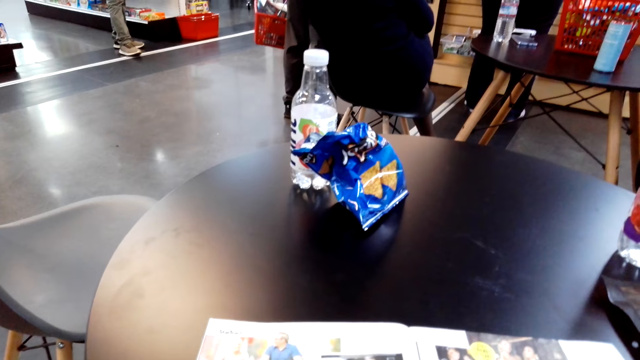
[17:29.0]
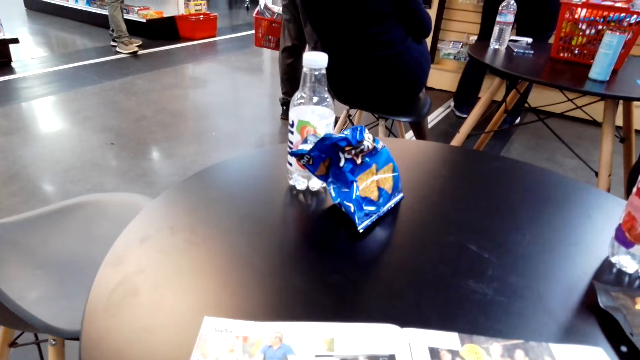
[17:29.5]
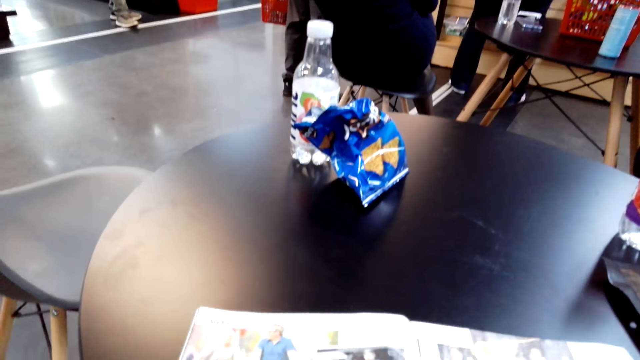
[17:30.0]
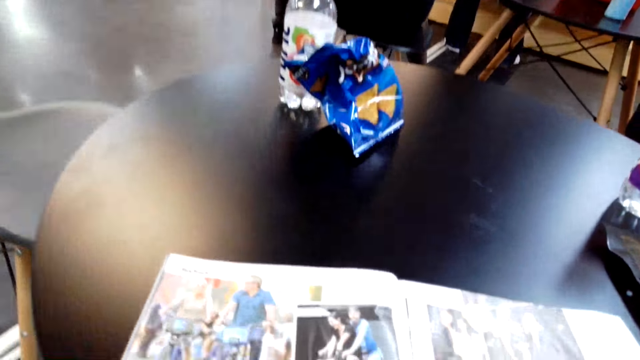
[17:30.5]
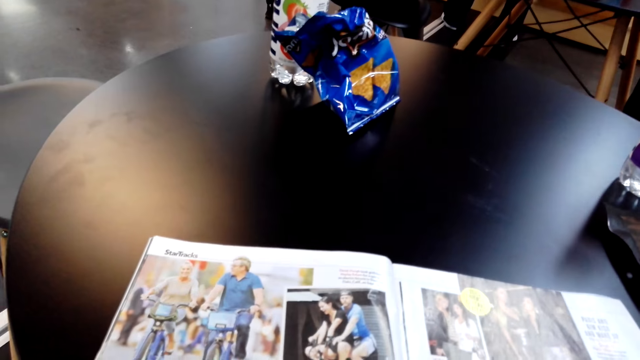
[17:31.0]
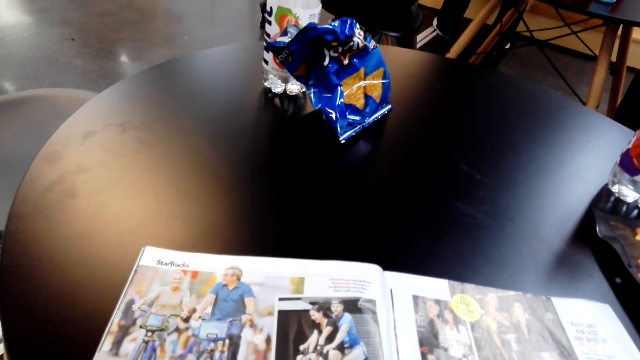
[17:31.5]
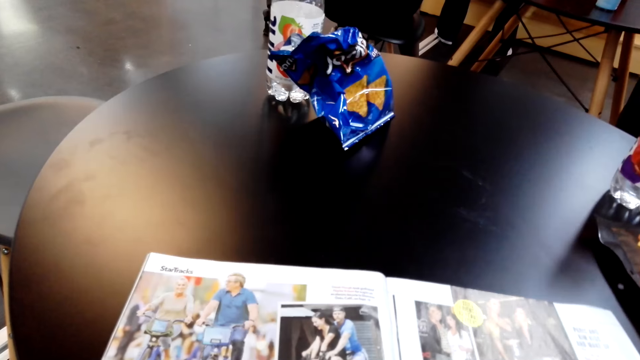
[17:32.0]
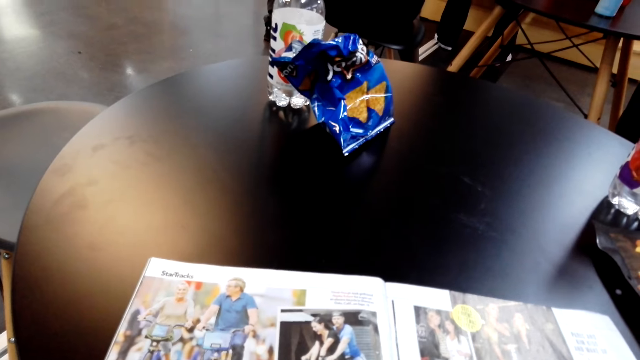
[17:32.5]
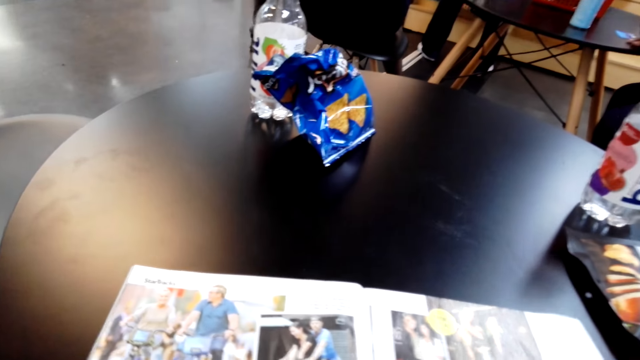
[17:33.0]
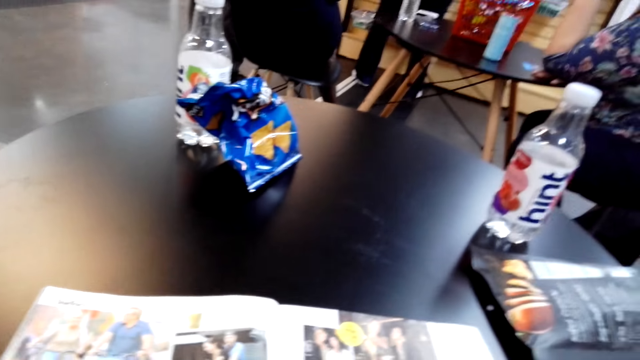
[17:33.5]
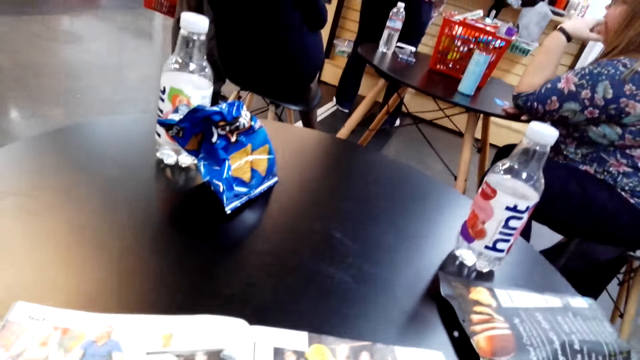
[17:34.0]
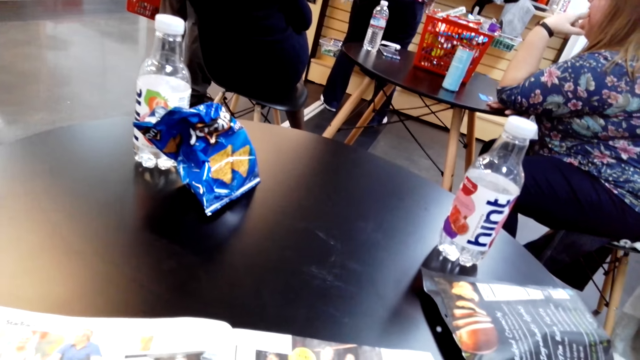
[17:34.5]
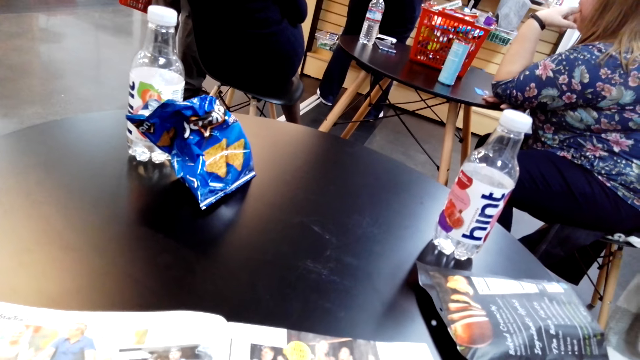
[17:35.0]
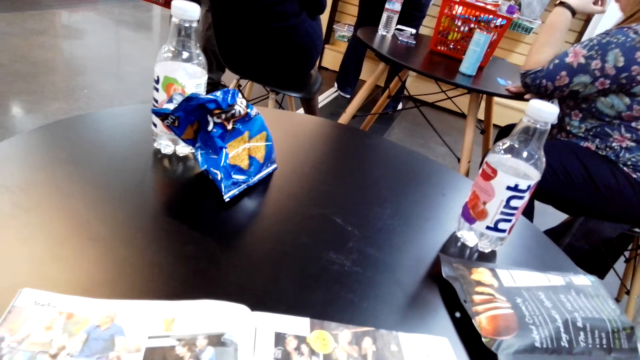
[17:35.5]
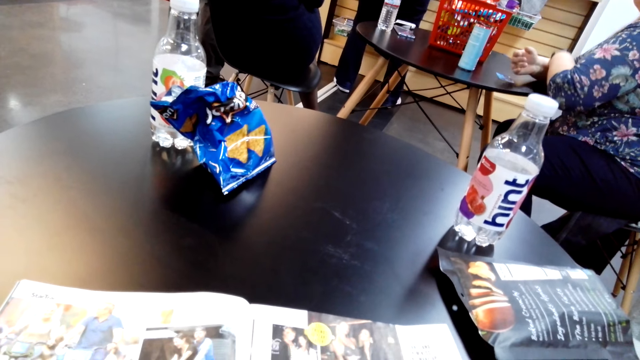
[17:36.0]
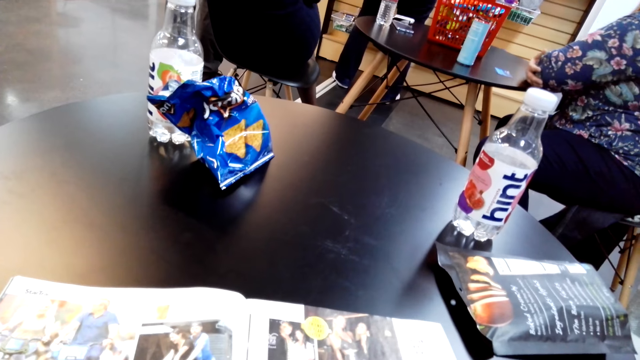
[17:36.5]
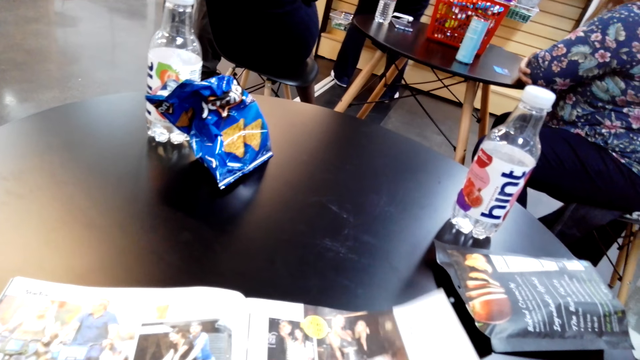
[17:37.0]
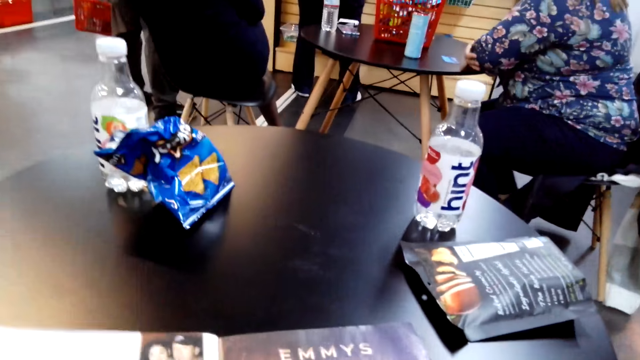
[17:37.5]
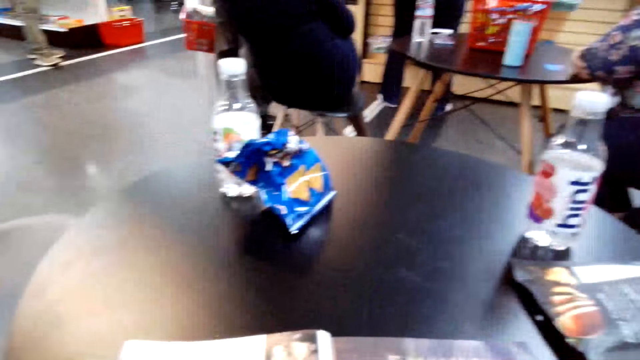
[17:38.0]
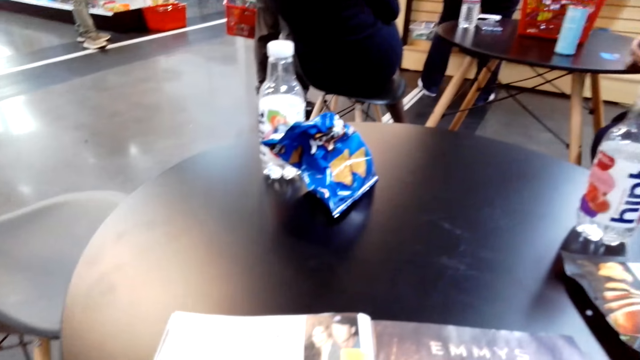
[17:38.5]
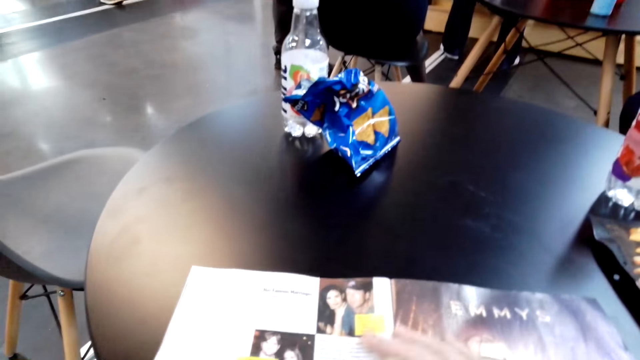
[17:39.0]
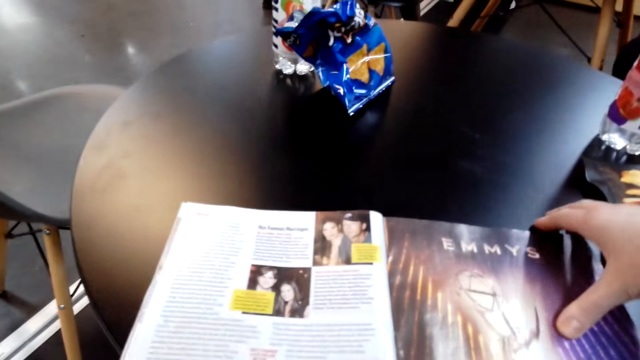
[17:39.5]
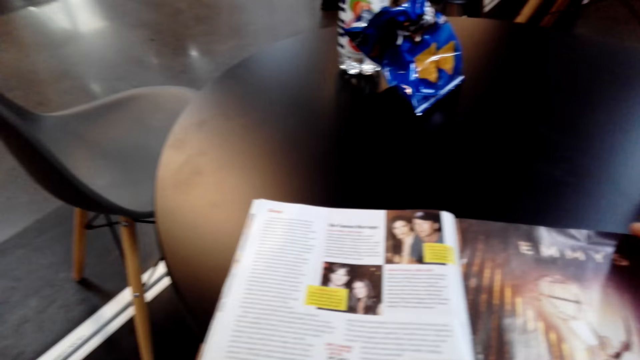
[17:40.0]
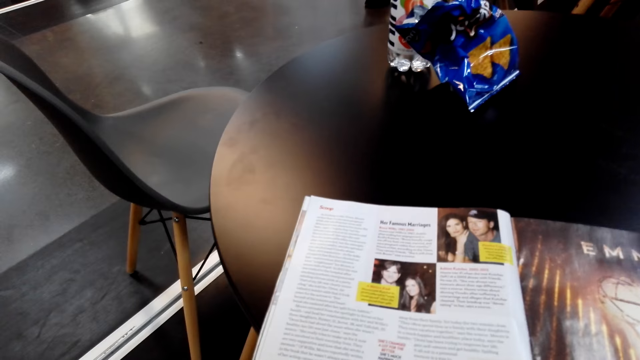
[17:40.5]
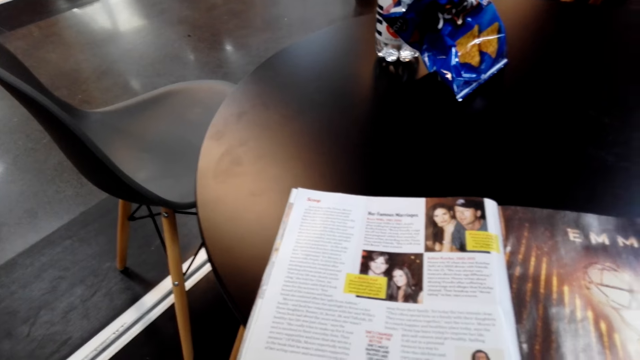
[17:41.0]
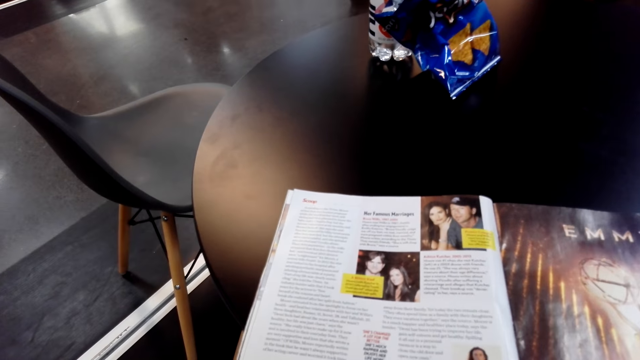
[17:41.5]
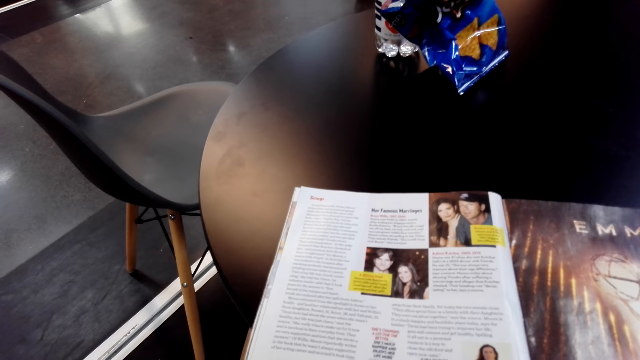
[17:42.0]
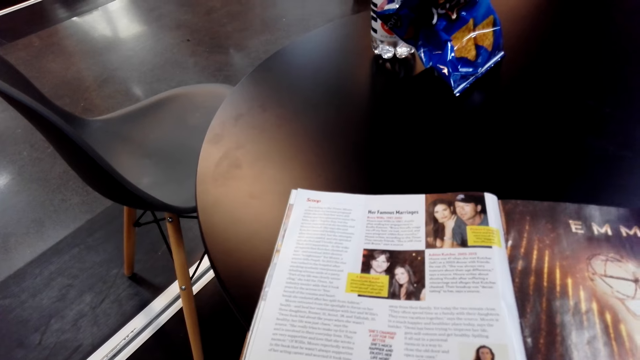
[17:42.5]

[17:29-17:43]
The camera wearer turns a paper. They read a booklet.

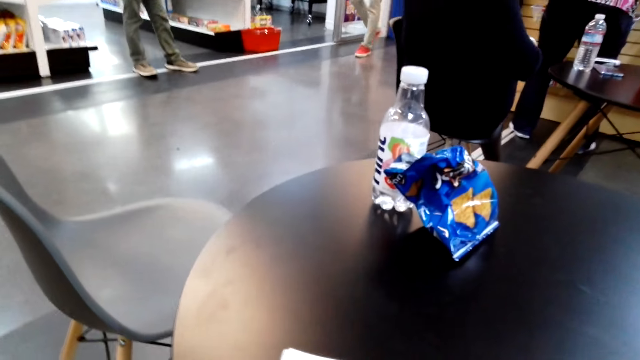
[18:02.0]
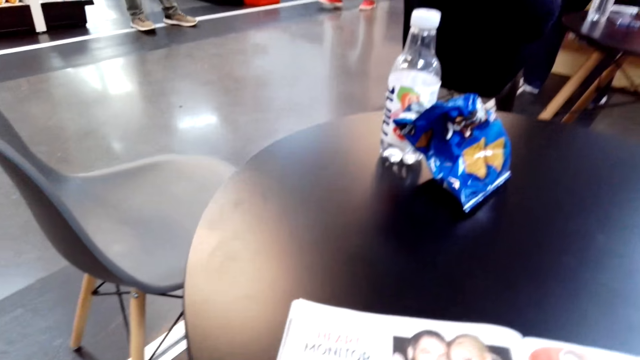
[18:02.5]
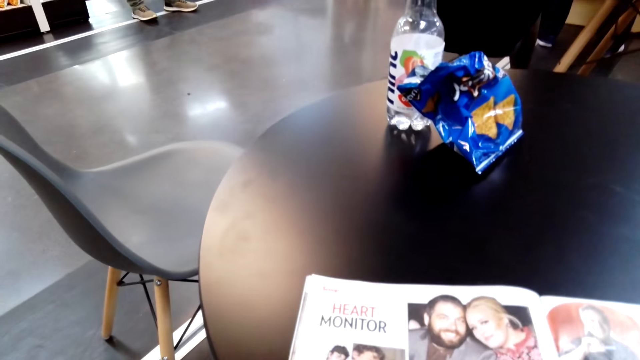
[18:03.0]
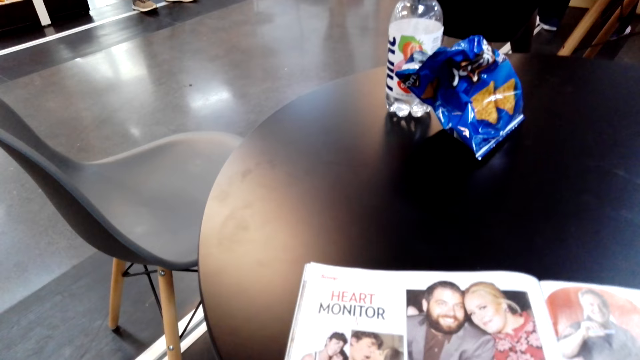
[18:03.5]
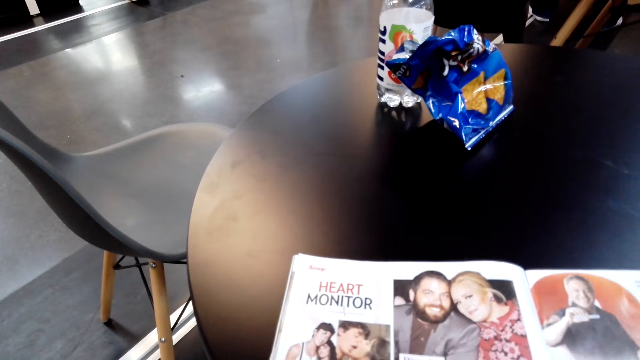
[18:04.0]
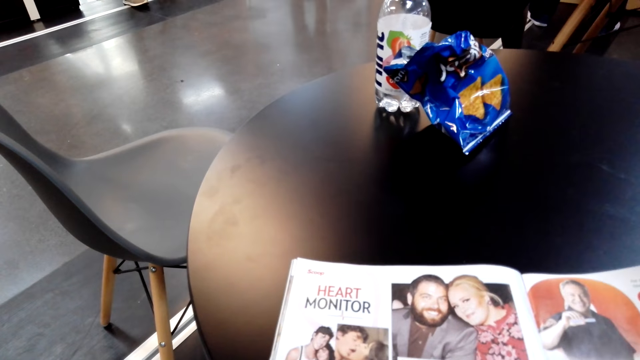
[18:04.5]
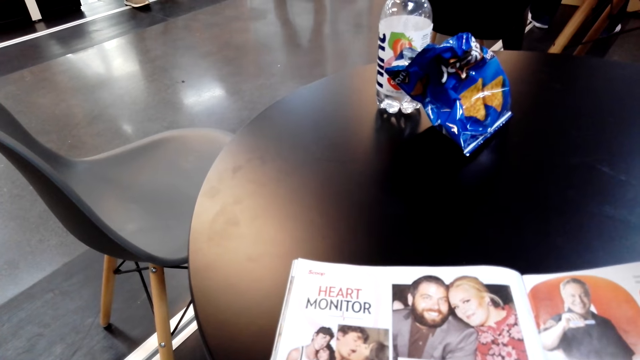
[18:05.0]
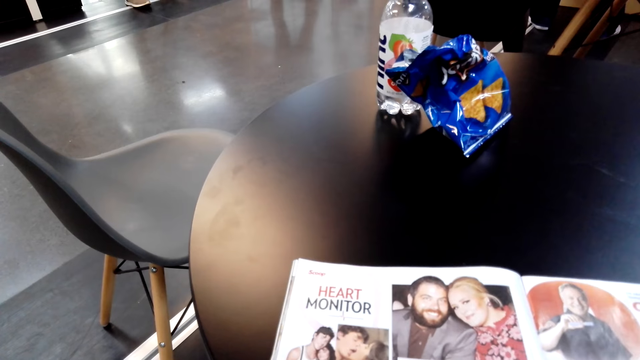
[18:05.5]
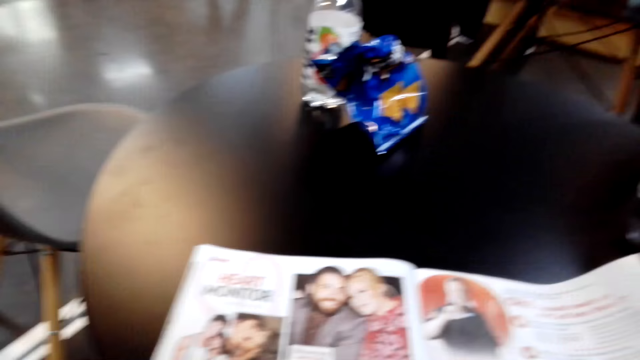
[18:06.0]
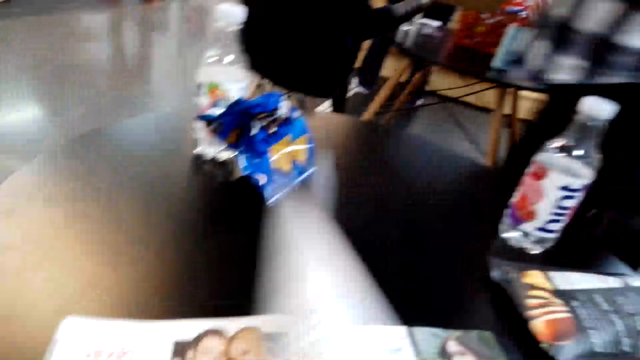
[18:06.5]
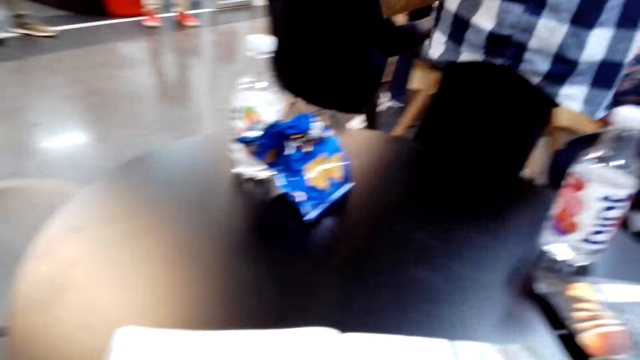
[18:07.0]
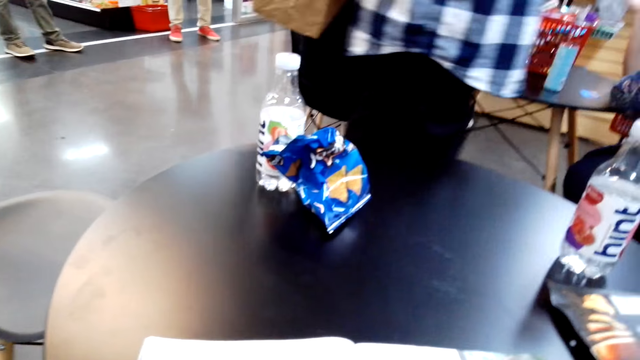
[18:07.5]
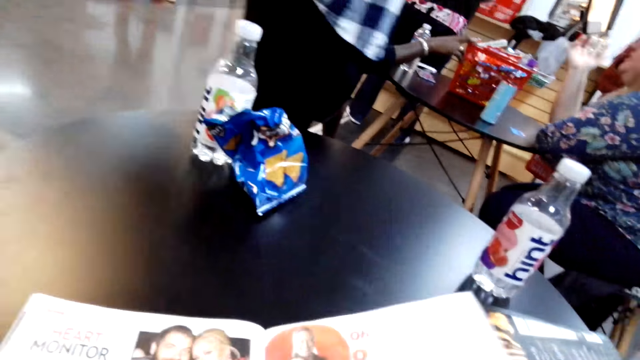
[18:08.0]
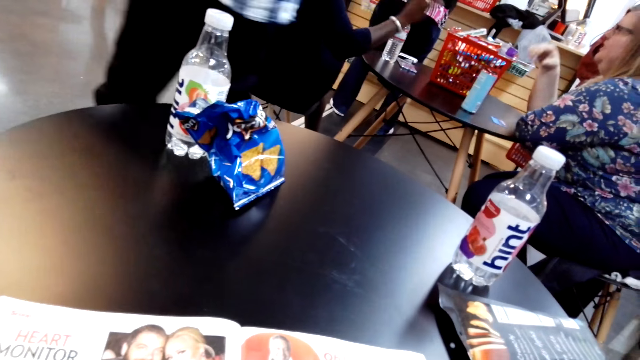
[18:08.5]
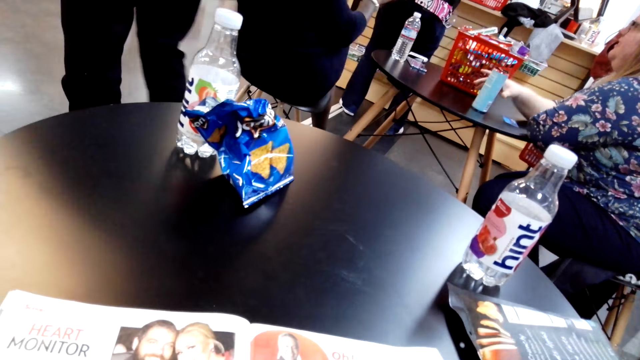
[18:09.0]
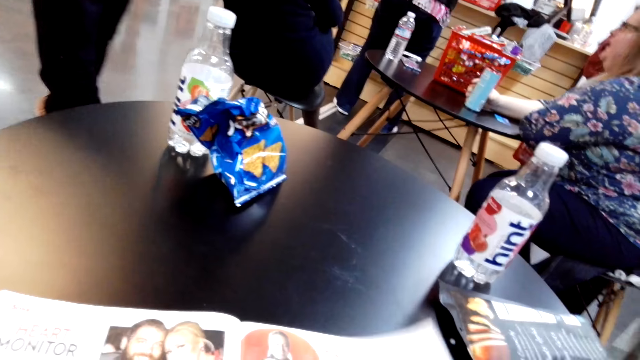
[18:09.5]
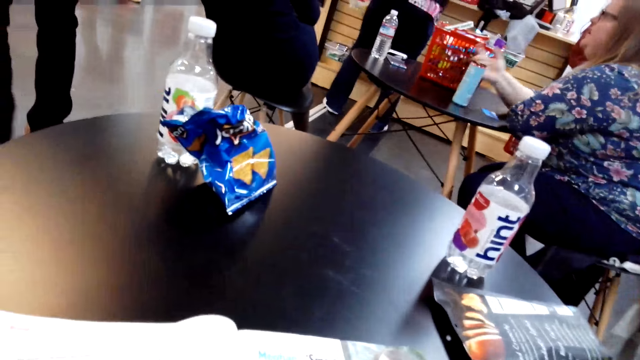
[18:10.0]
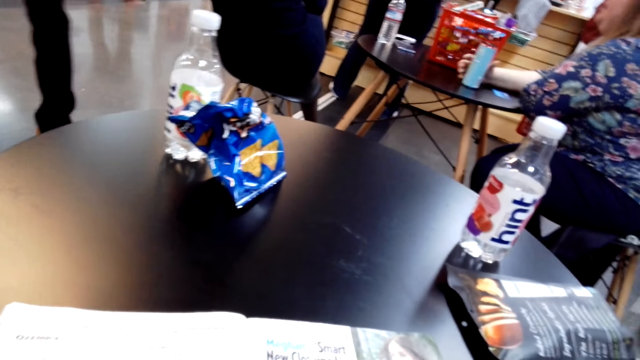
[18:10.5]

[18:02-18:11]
The camera wearer reads a booklet. They turn a paper.
